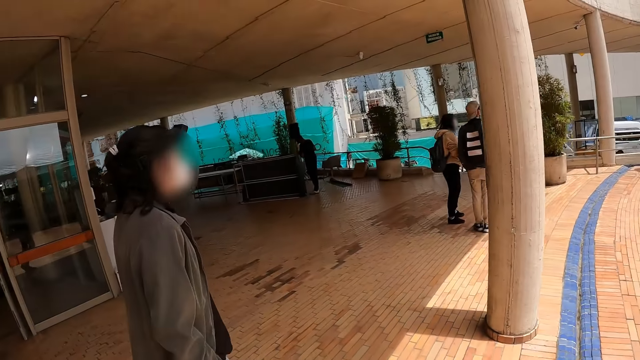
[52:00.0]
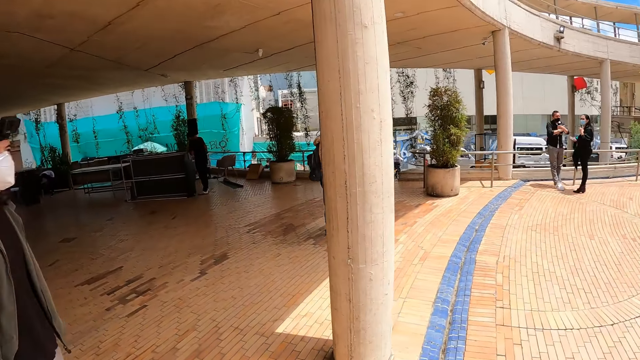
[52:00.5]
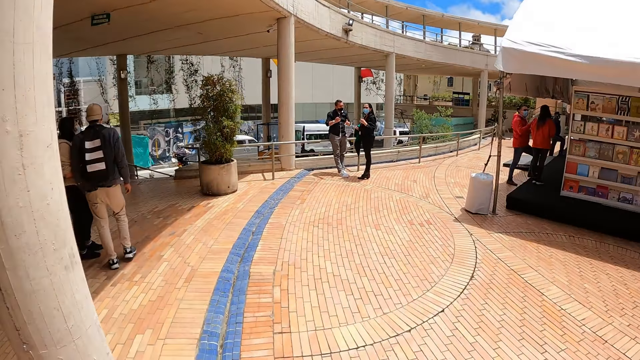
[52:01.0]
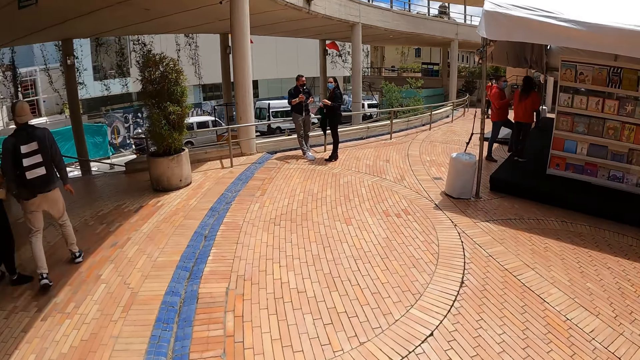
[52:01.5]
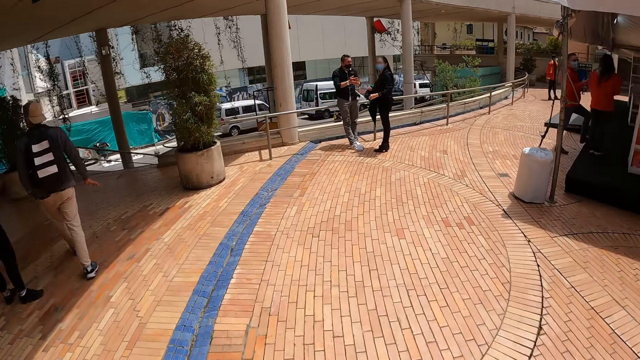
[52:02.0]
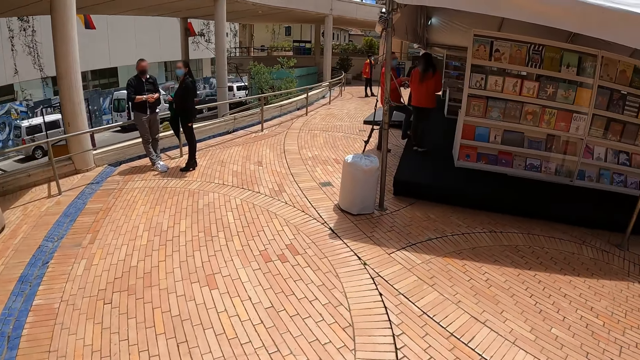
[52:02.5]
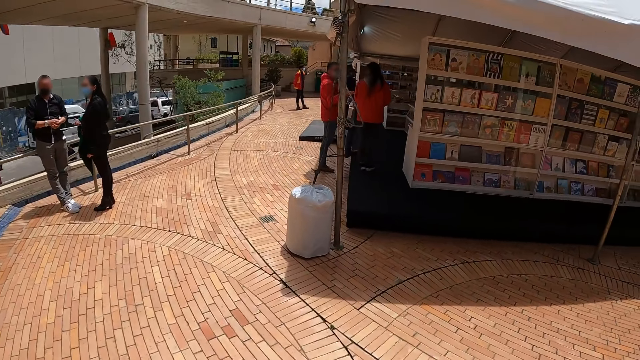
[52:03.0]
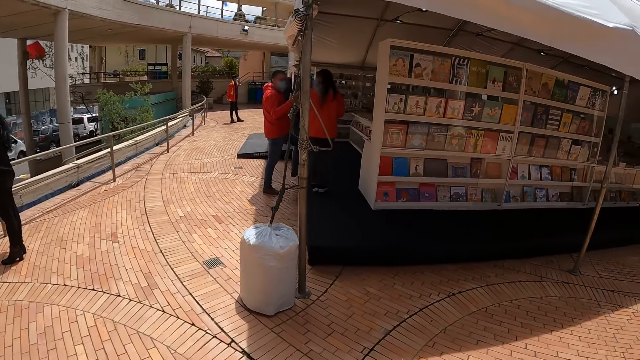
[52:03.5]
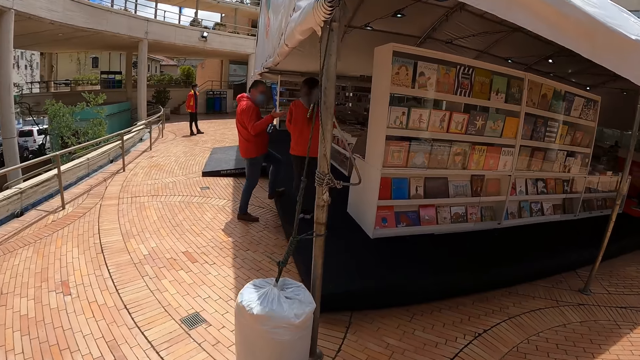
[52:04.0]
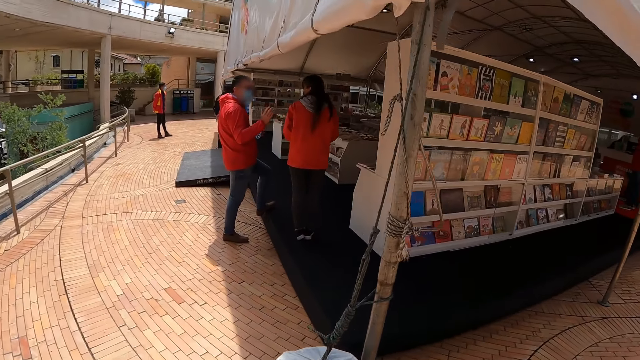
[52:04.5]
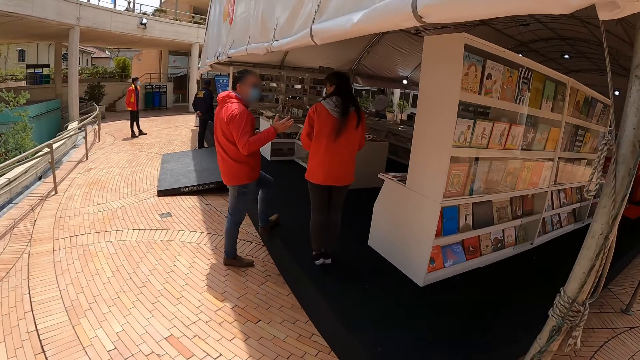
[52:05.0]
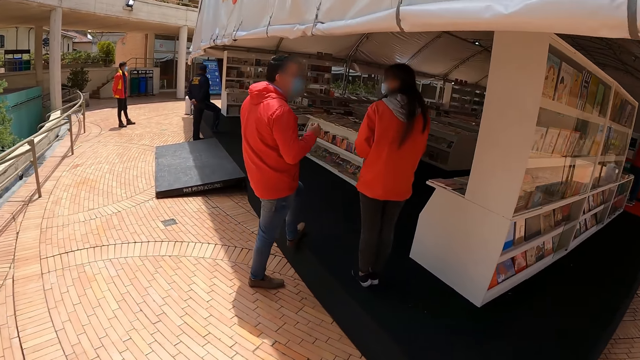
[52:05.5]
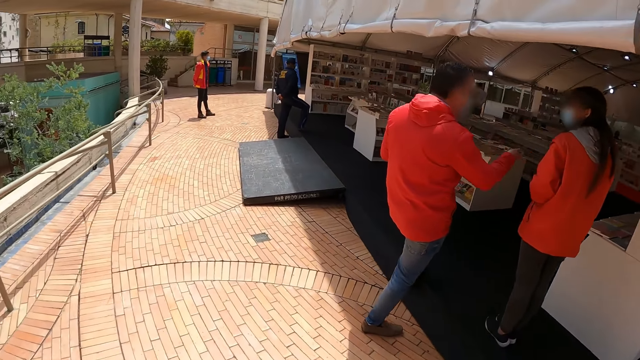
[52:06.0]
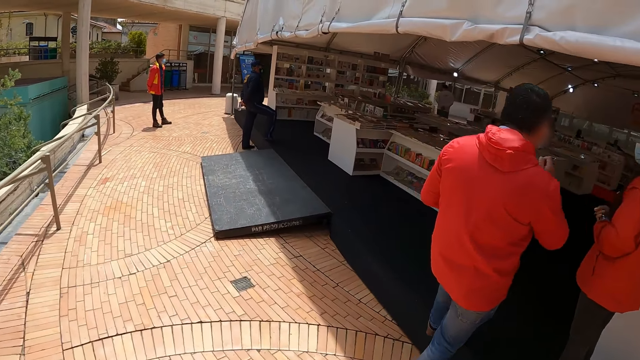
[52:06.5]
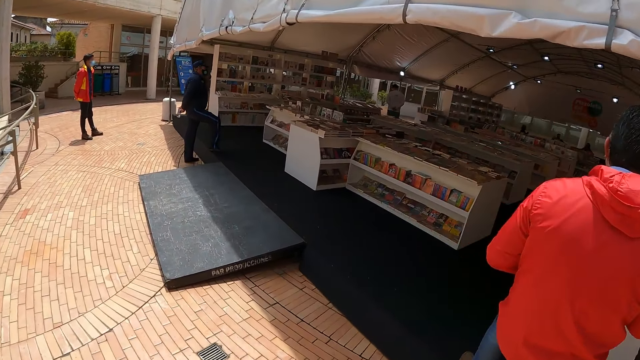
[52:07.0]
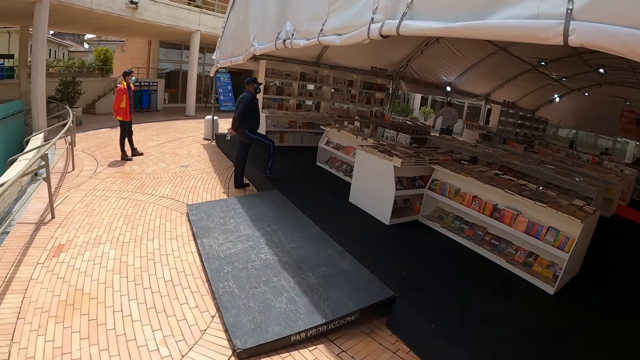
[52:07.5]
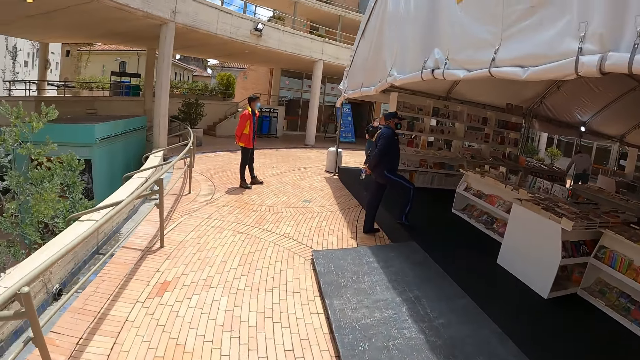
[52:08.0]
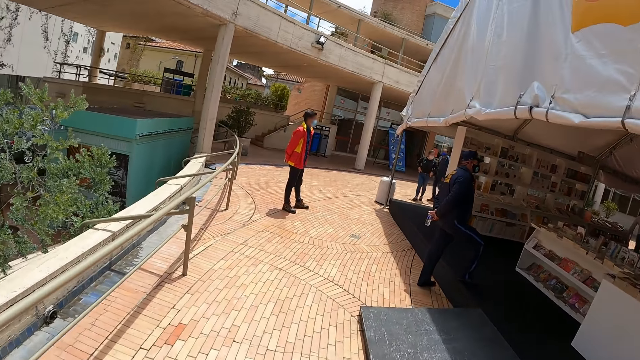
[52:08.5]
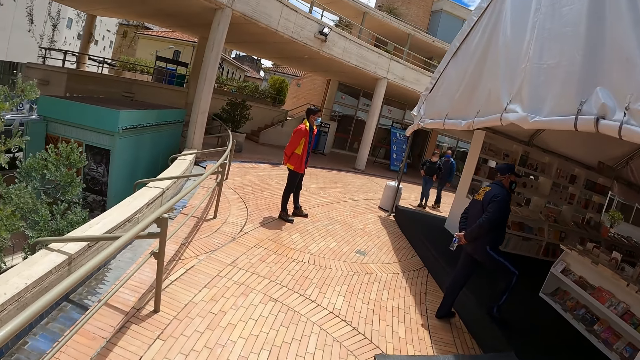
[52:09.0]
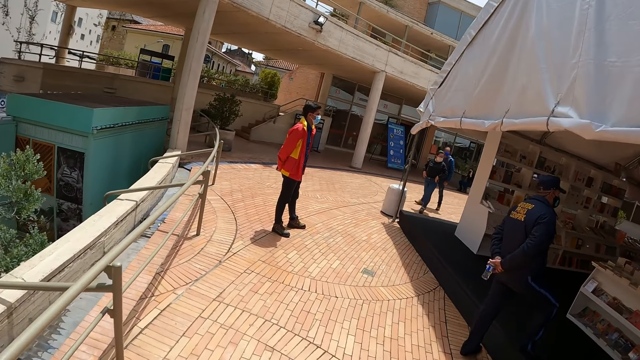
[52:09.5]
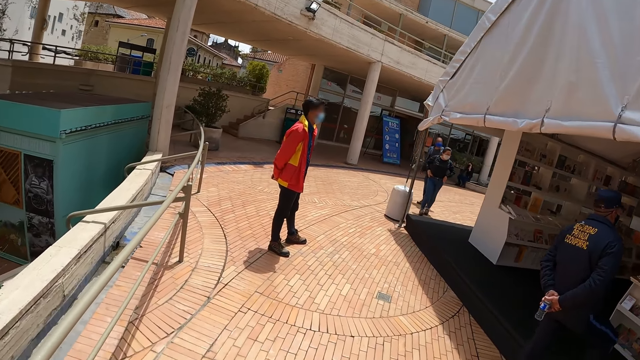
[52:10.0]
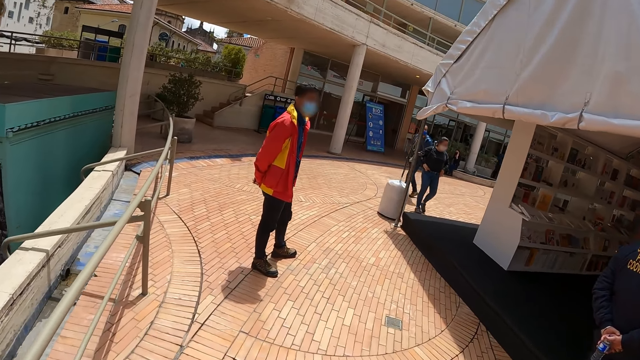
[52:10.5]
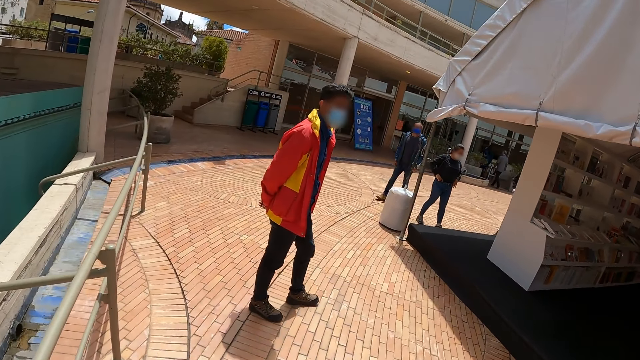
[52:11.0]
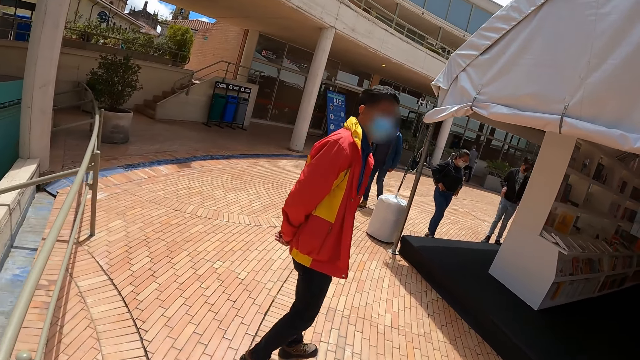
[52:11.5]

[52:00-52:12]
A man walks on the building corridor. The camera wearer walks on the building corridor. They walk on the book store corridor in the building.

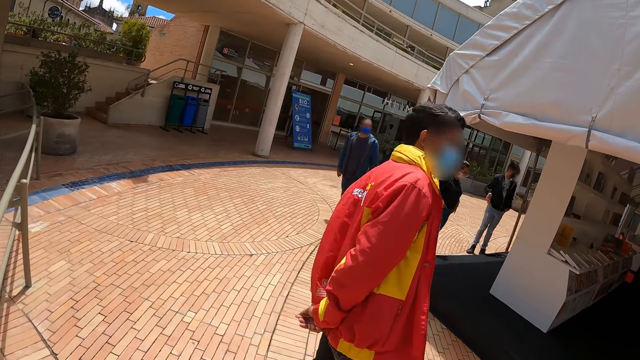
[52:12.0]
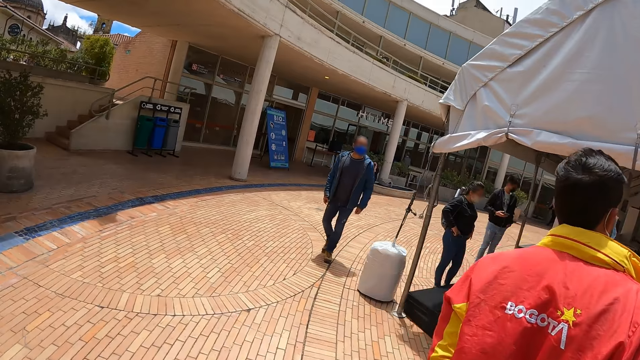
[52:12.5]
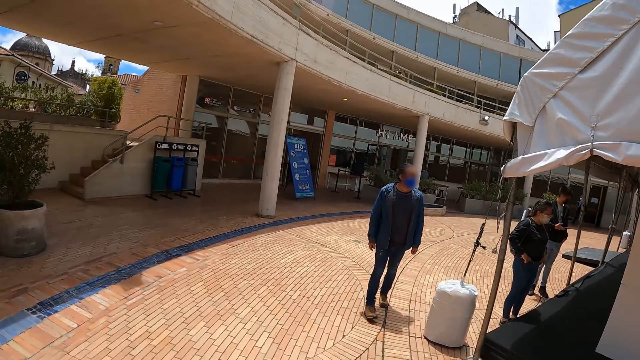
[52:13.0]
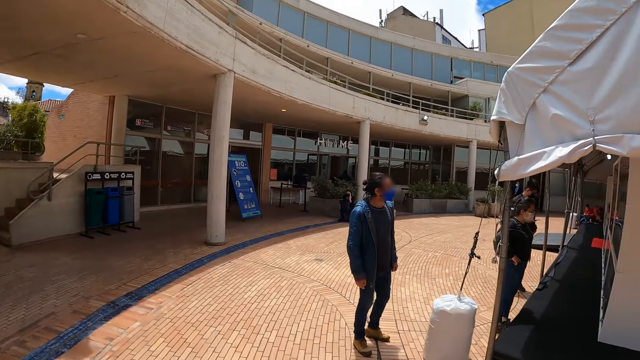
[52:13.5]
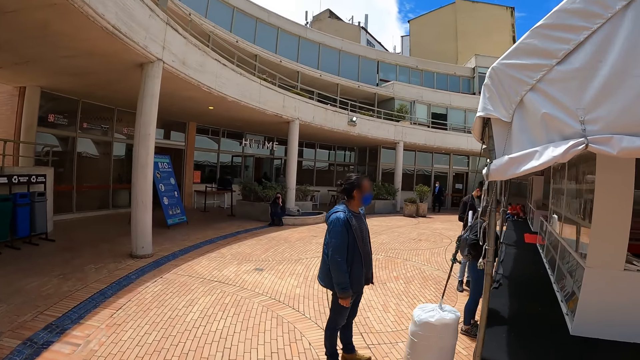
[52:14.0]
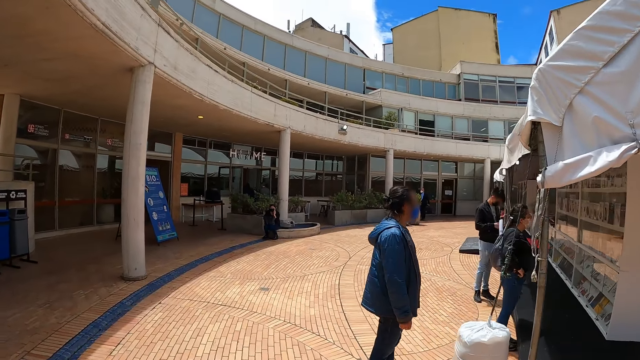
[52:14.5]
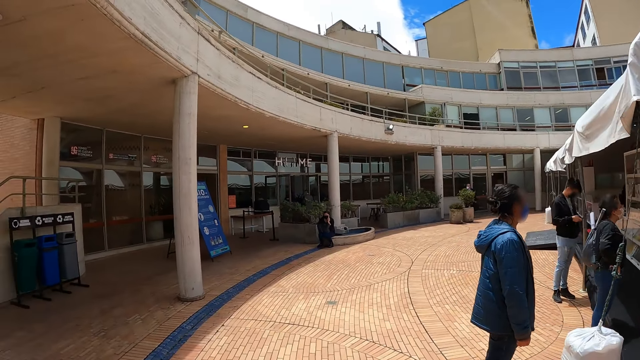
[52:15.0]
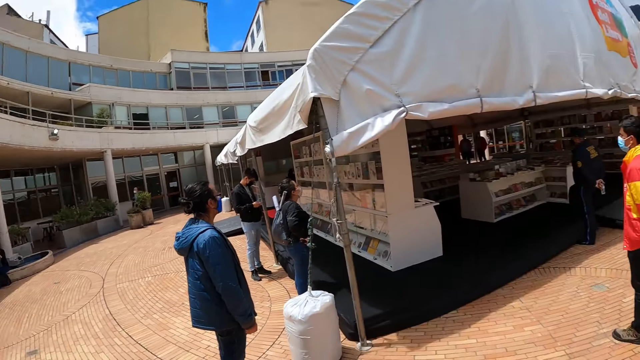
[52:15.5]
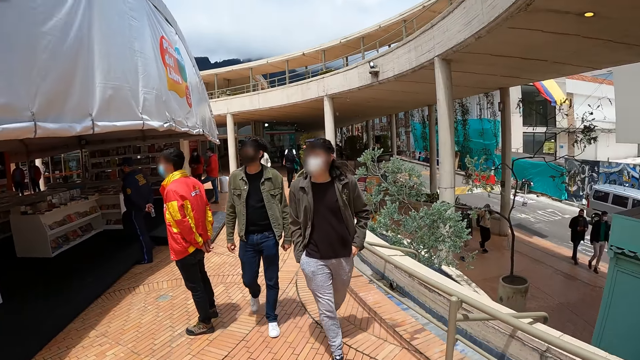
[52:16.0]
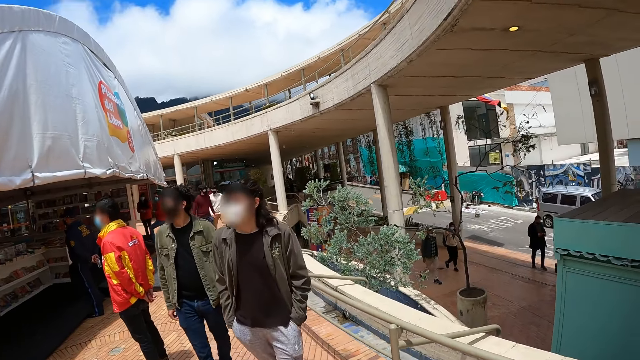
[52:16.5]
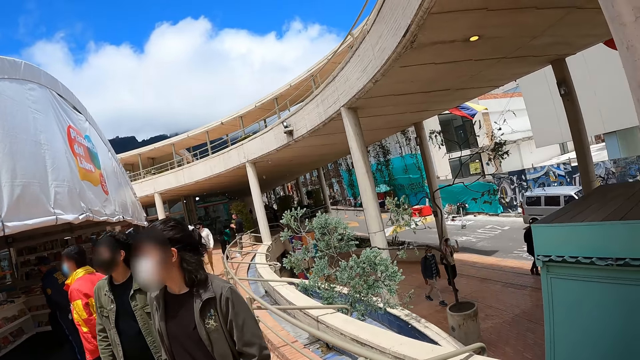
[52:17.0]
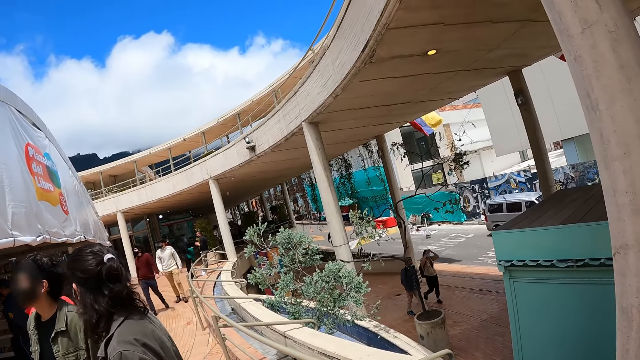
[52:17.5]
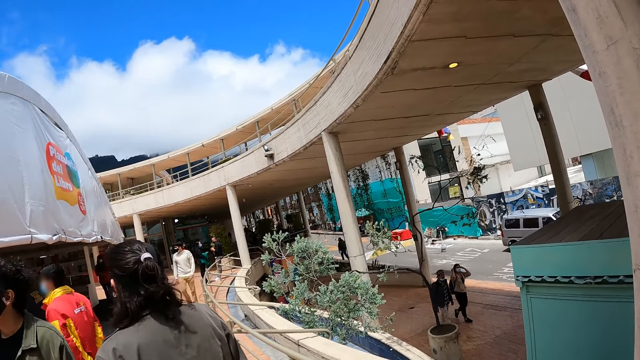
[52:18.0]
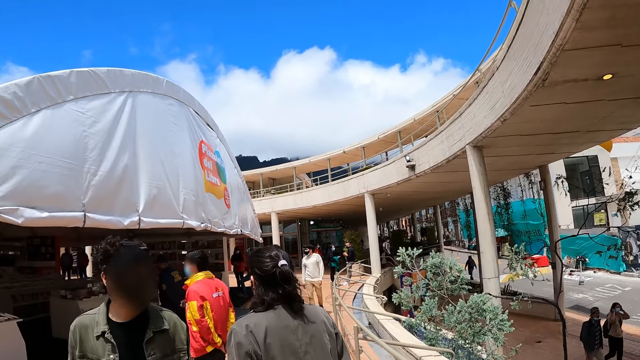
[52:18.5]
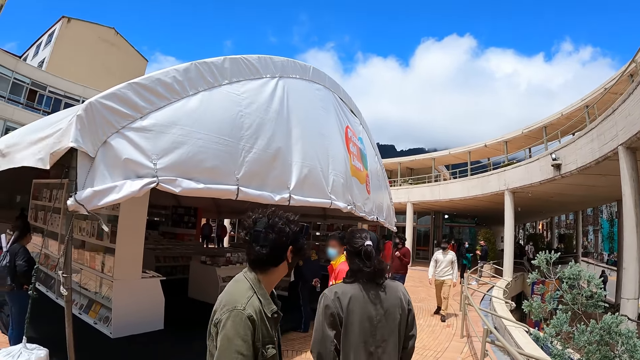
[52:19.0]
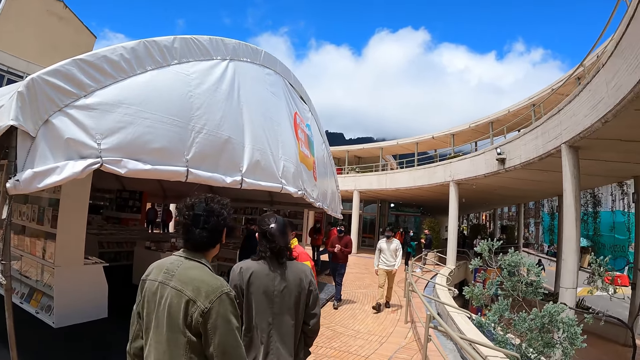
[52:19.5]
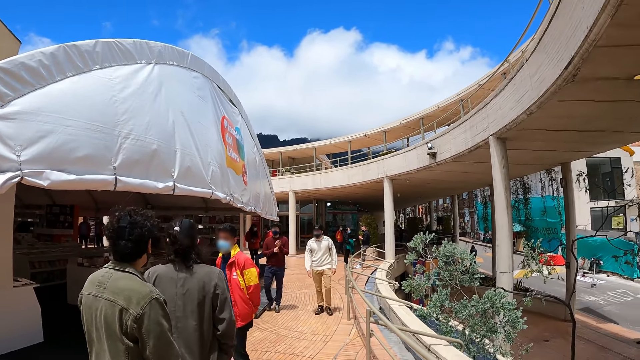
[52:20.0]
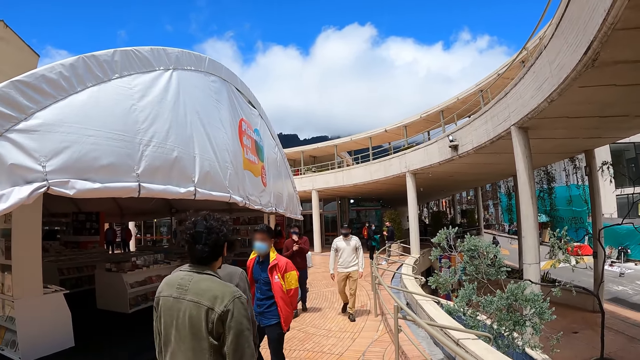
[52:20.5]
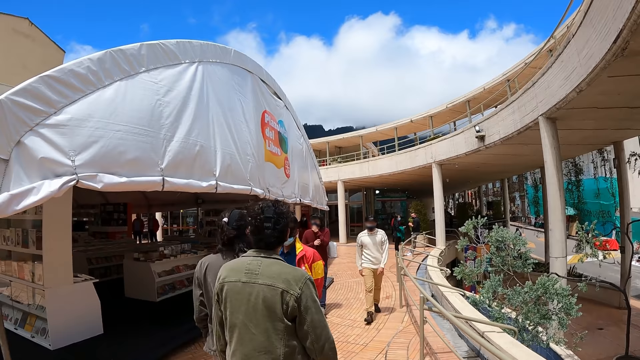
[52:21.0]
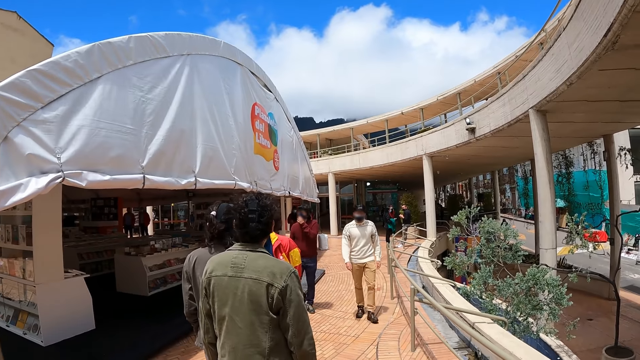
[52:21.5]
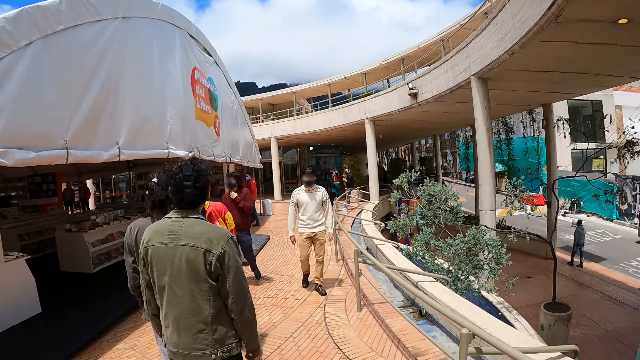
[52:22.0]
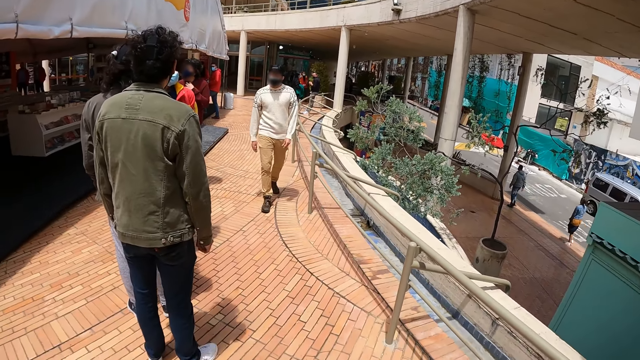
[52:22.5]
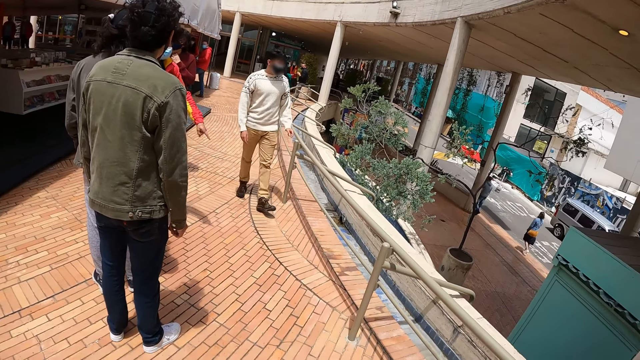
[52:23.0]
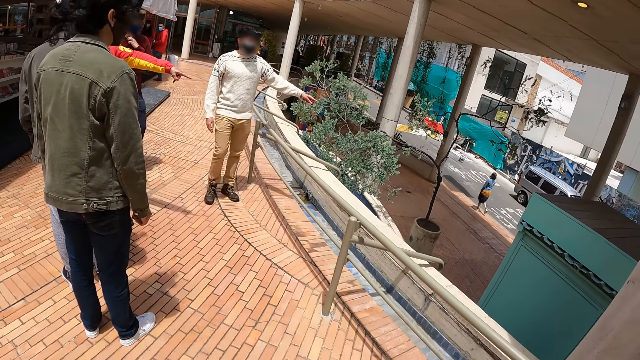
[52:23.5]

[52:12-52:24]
The camera wearer turns around. A man walks on the book store corridor in the building. Another man walks on the book store corridor in the building. The camera wearer stands in the building. The other man walks towards the book store in the building. A third man converses with a fourth man at the book store. A person points around the building.
